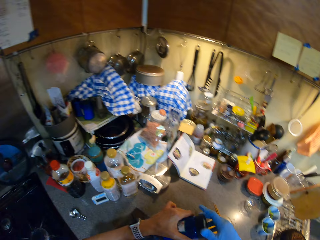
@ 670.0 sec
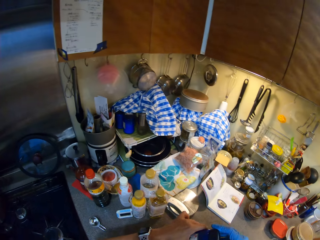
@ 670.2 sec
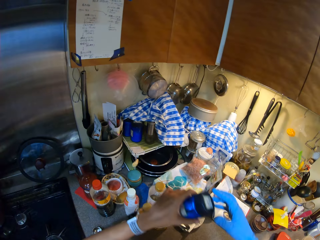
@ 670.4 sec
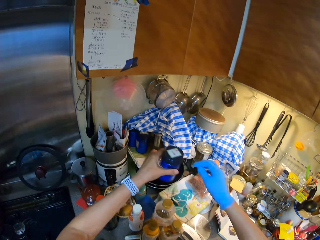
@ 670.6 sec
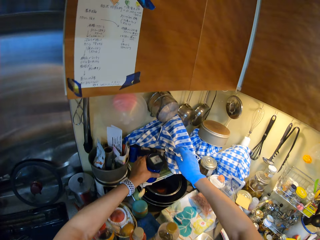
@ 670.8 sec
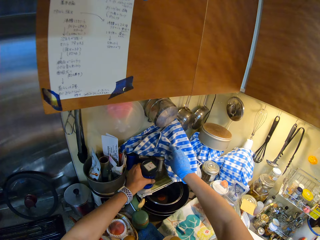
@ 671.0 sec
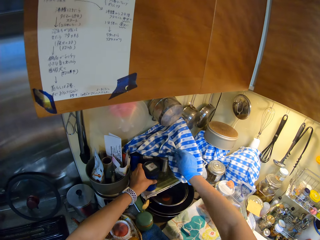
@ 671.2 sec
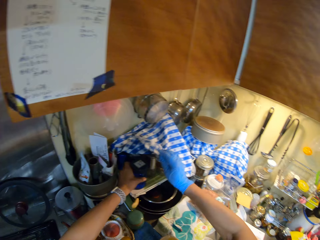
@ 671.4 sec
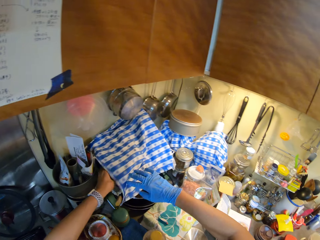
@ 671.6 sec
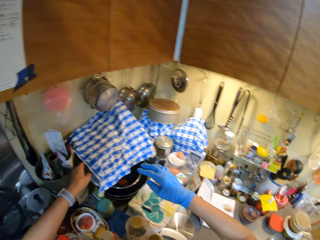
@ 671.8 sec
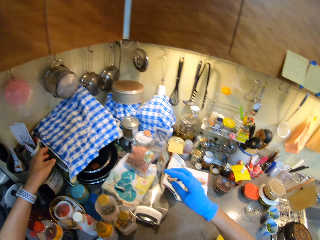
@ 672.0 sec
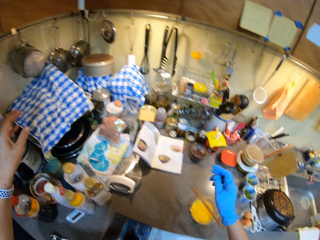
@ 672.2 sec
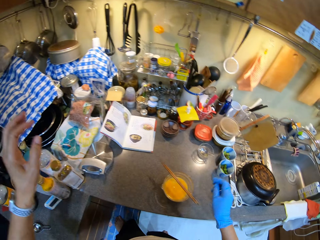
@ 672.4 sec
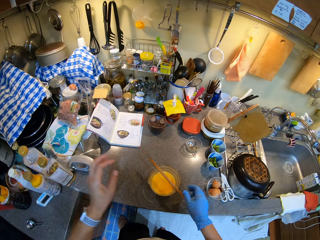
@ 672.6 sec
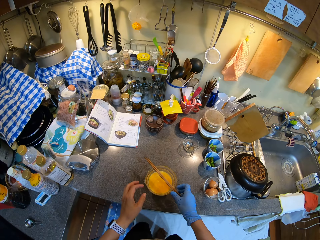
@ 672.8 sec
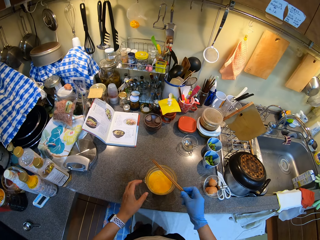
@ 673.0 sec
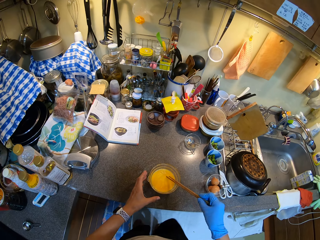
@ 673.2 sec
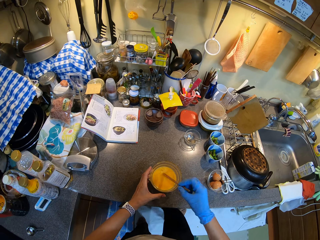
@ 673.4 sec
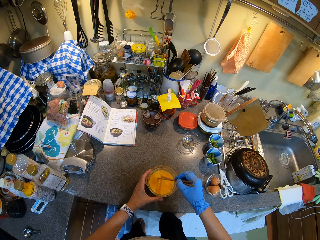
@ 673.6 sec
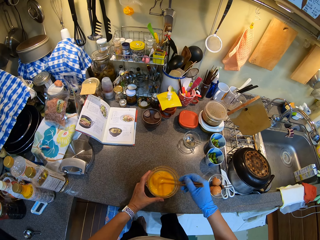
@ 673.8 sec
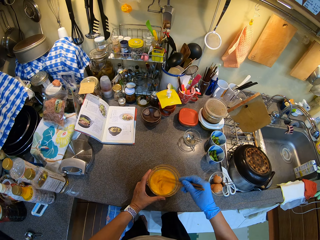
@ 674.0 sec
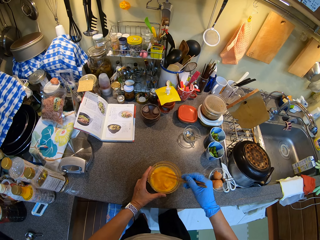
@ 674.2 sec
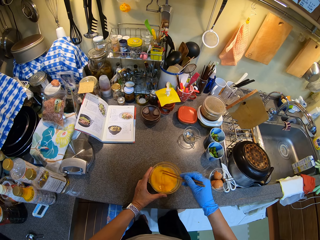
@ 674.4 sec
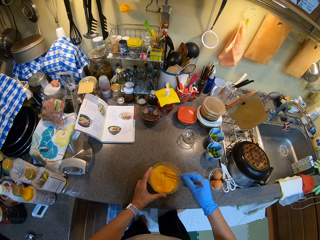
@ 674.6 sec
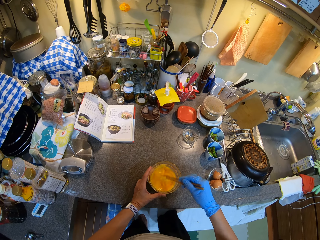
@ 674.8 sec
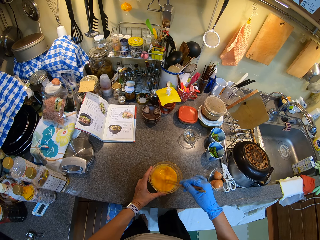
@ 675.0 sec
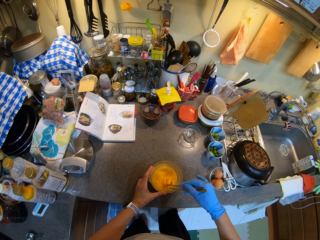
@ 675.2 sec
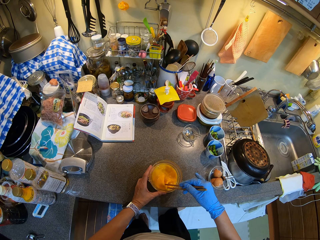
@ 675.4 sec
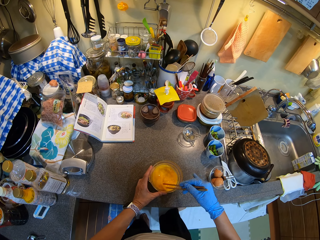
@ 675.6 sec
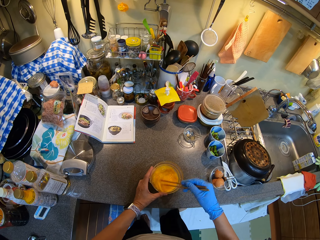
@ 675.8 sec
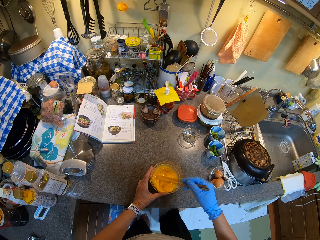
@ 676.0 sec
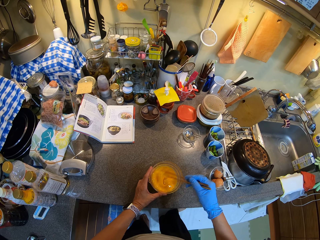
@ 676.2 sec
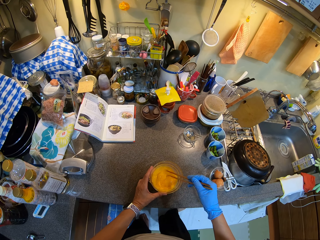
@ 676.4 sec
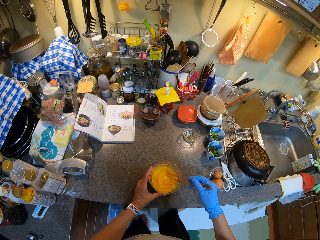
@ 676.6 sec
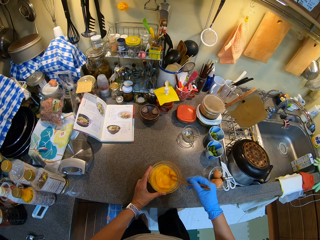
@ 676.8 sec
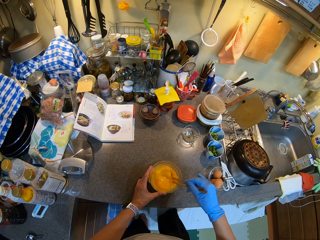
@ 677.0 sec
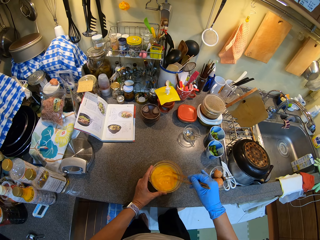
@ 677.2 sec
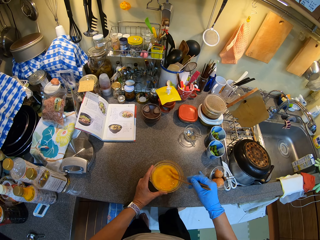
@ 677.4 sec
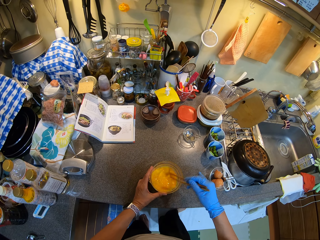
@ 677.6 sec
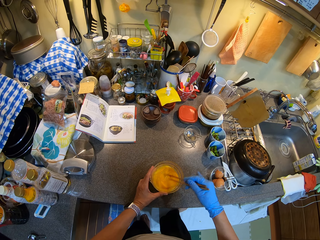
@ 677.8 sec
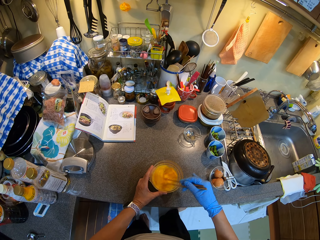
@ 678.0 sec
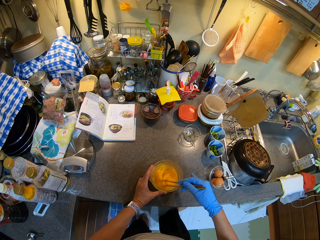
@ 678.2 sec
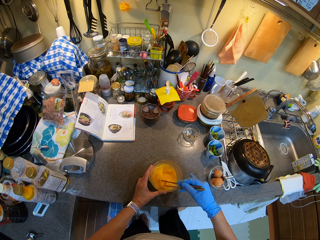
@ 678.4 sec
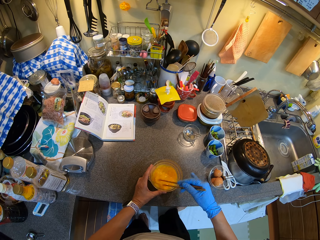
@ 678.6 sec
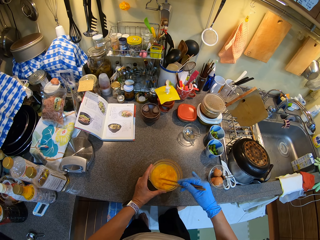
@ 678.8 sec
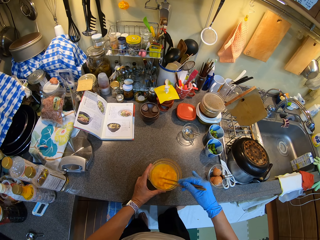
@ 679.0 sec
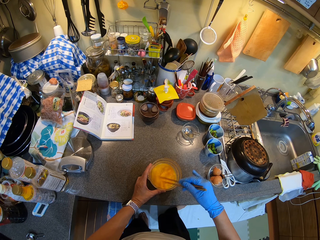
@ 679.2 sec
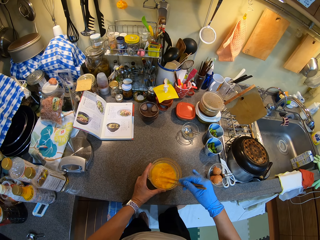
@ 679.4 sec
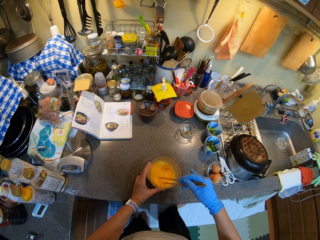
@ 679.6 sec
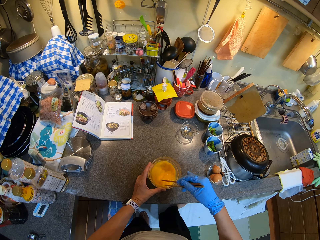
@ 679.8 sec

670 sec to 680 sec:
The camera wearer closes the tin with the lid. They place the container on the countertop. They pick up the chopsticks and stir the eggs.
